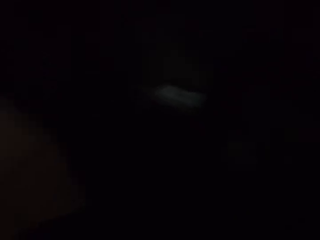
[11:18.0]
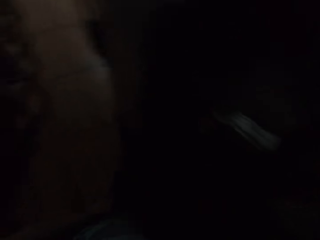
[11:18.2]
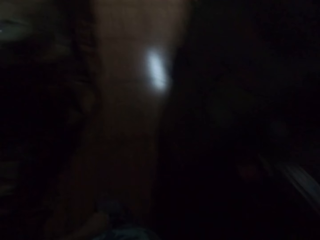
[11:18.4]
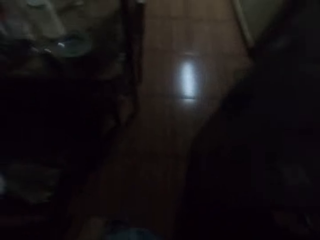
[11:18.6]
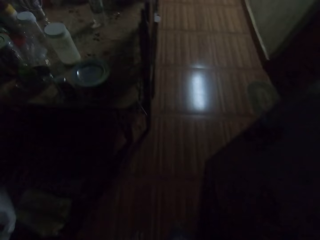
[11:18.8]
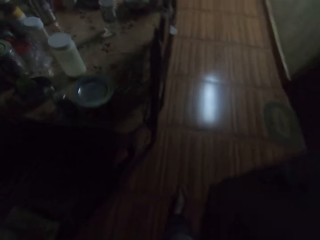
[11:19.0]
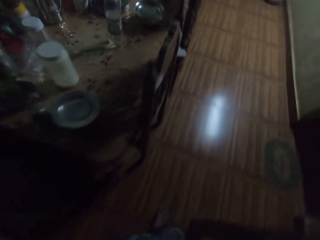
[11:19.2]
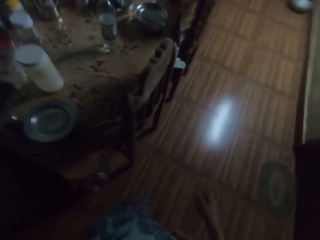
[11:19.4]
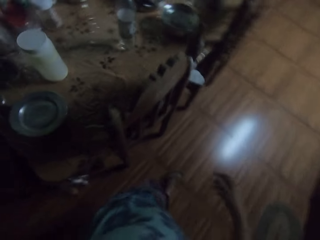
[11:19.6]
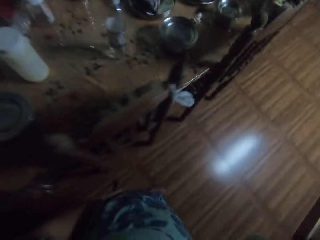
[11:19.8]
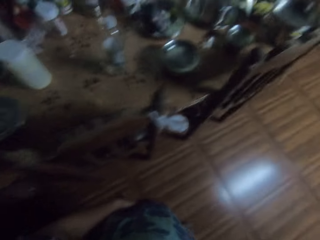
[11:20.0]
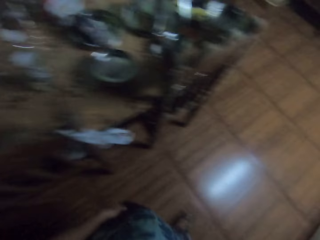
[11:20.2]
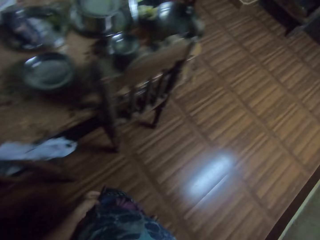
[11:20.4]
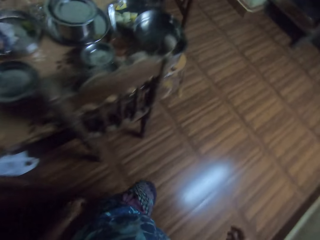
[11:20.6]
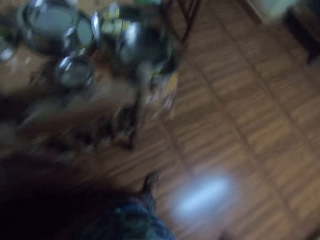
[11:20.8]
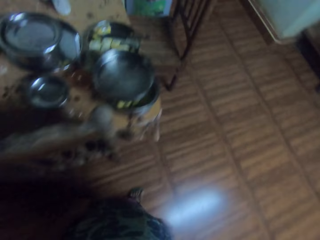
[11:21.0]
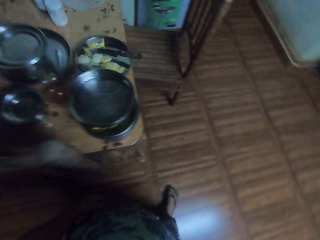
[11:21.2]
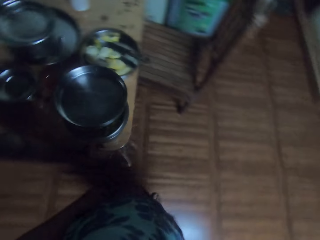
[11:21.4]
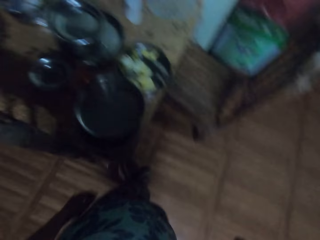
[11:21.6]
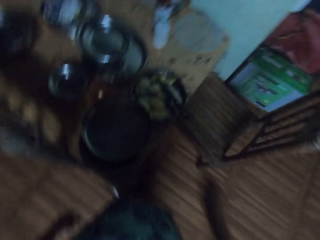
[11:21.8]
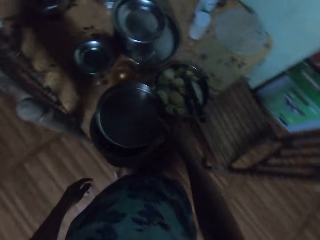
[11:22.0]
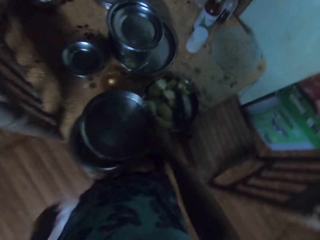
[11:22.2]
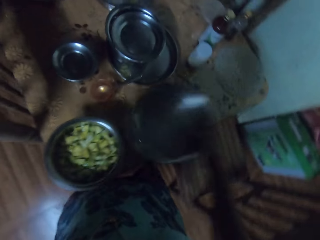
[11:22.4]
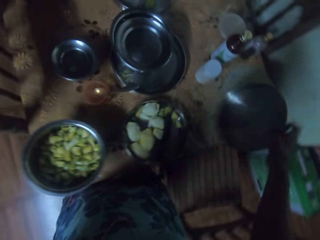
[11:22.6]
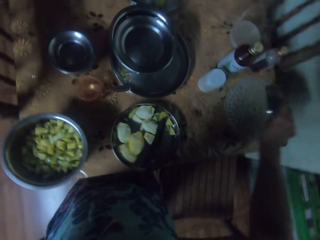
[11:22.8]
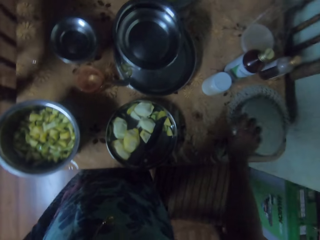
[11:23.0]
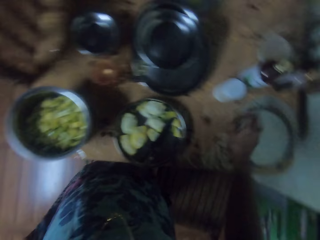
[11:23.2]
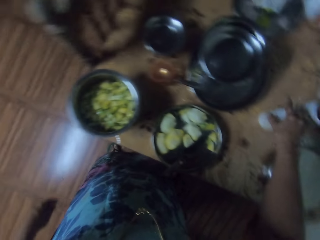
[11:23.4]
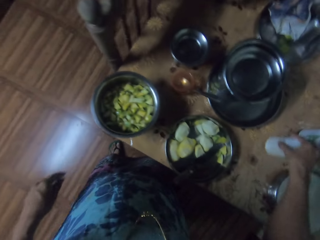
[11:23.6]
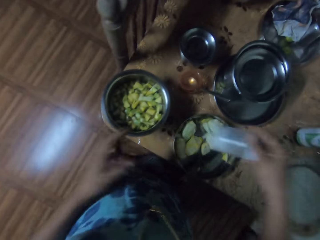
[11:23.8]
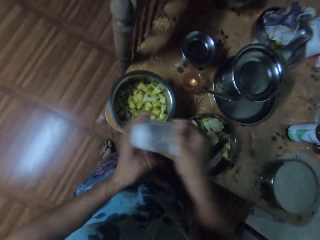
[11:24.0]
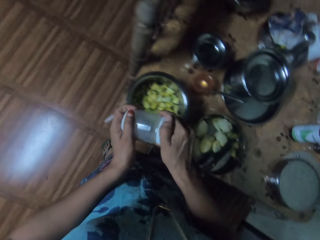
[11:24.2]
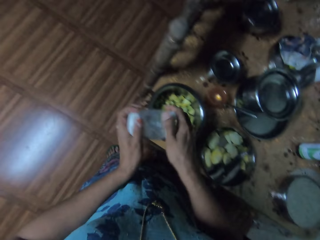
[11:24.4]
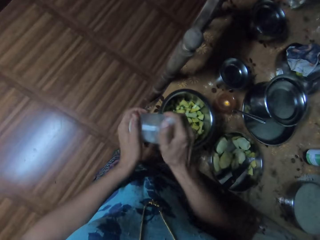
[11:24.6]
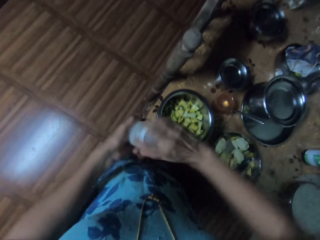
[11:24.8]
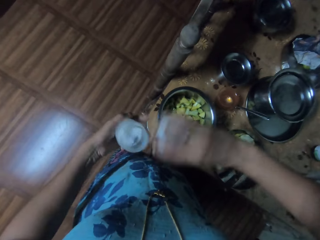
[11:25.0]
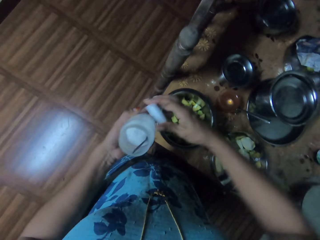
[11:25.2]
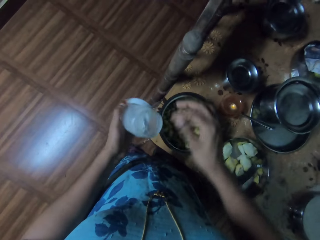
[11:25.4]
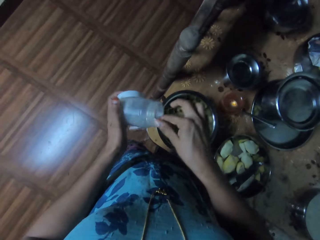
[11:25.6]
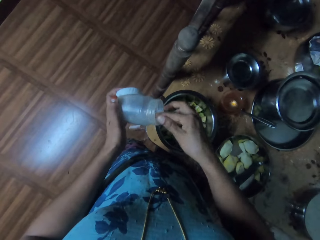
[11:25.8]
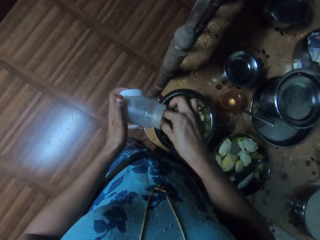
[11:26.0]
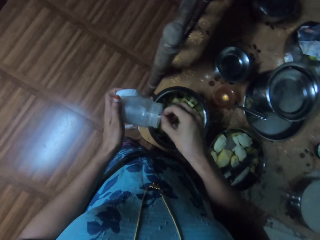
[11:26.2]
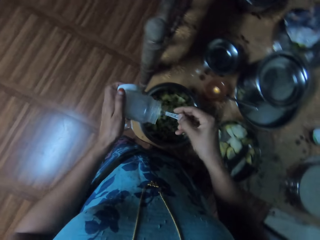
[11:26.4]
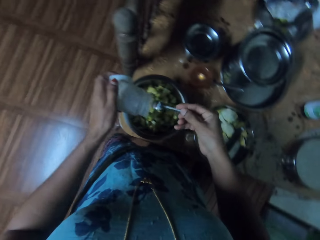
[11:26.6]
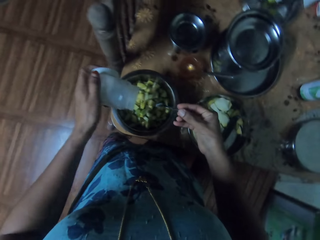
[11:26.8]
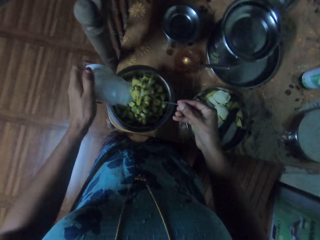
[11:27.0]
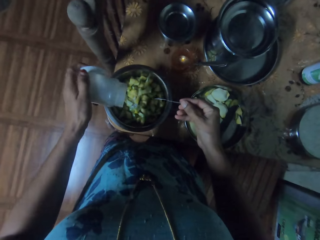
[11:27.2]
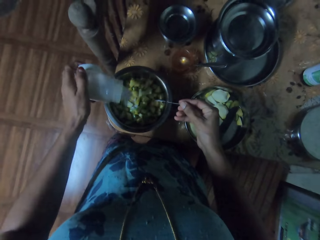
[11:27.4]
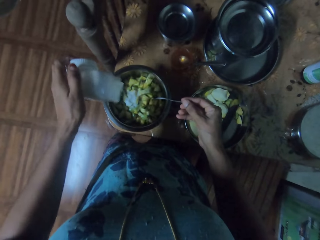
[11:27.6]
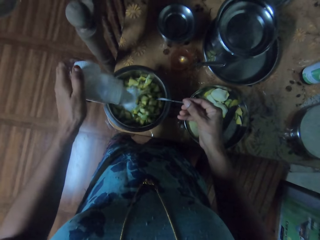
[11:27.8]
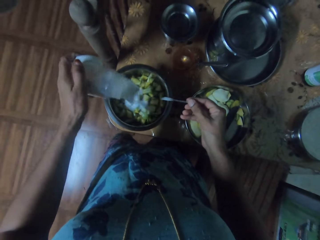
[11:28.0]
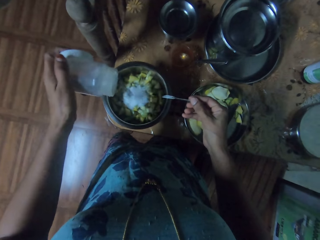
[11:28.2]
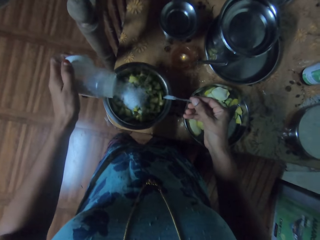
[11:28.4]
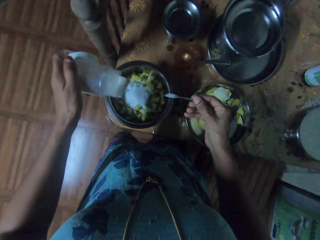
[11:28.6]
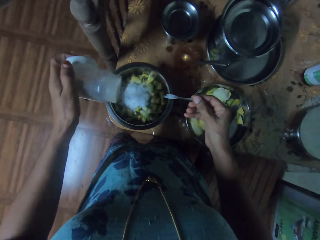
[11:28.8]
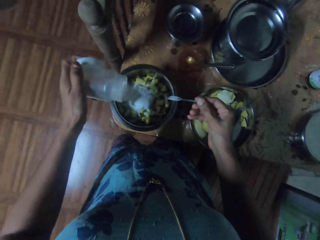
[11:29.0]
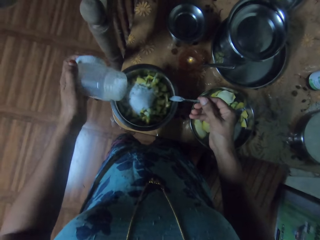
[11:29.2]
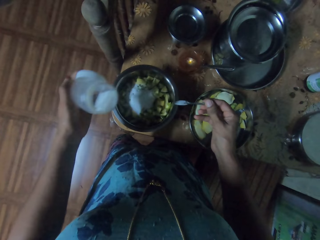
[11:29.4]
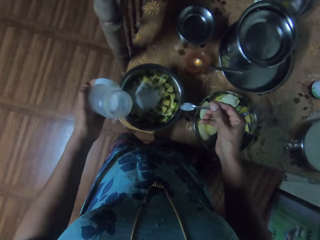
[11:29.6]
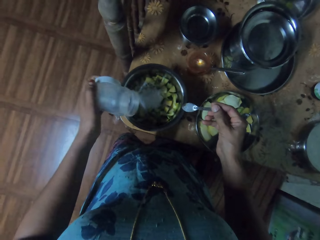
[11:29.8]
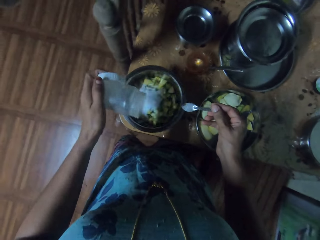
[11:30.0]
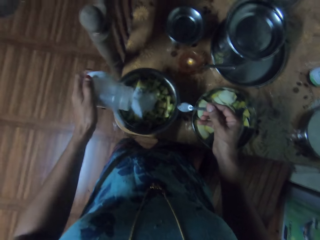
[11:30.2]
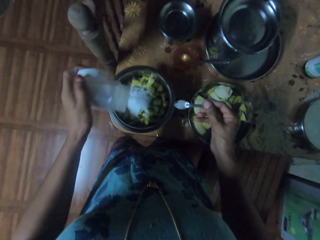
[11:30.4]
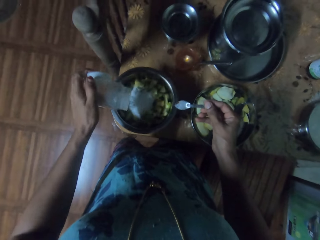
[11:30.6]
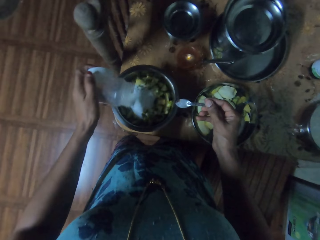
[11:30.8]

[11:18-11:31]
The camera wearer hangs the chopping board on the wall. They walk in the house. They pick the plate from the bowl and place the plate on the table. They pick the salt tin from the table. They open the salt tin. They pour the salt on the bowl.

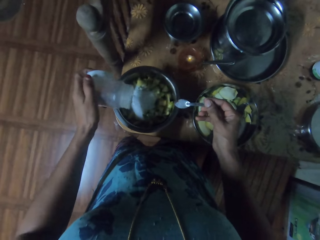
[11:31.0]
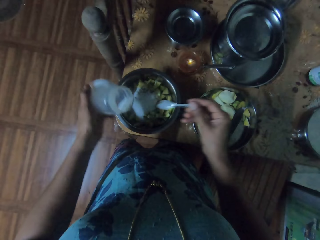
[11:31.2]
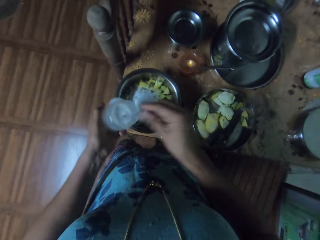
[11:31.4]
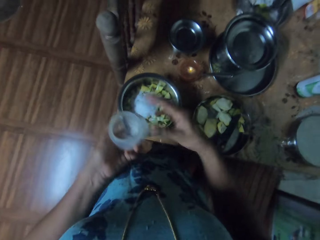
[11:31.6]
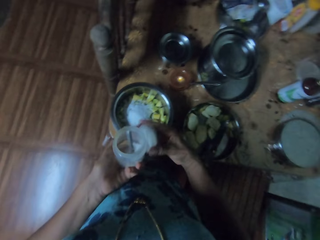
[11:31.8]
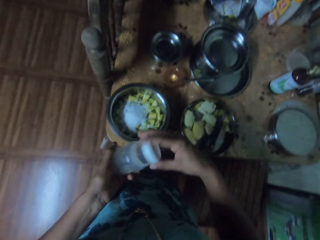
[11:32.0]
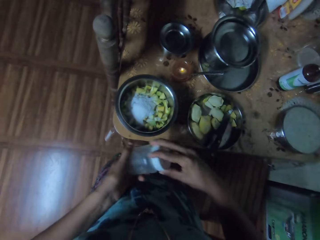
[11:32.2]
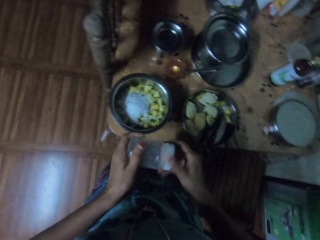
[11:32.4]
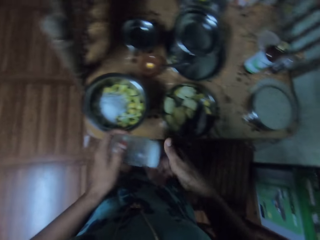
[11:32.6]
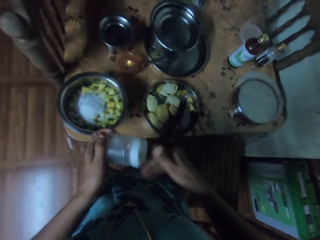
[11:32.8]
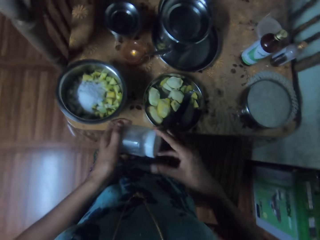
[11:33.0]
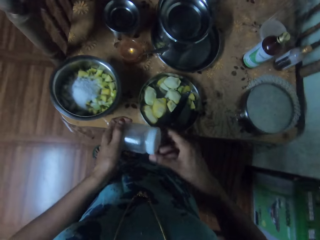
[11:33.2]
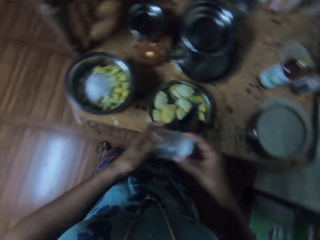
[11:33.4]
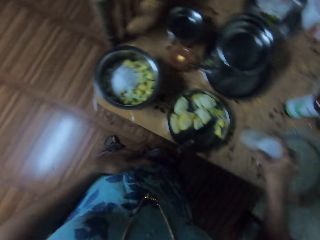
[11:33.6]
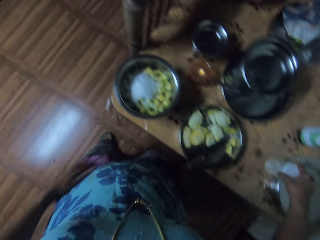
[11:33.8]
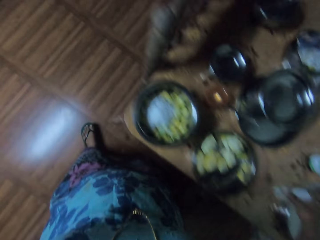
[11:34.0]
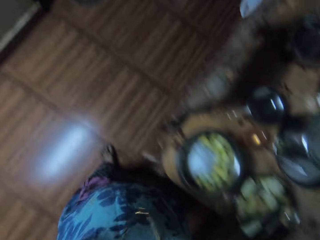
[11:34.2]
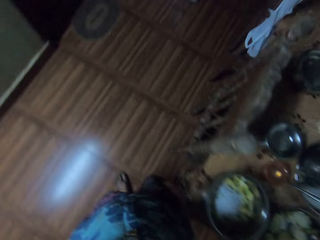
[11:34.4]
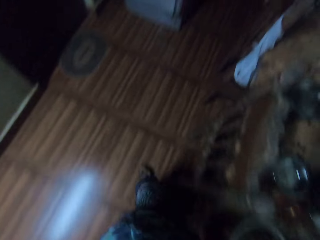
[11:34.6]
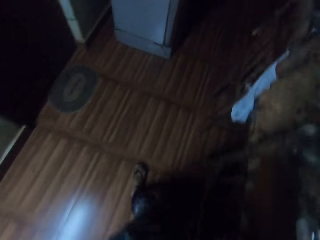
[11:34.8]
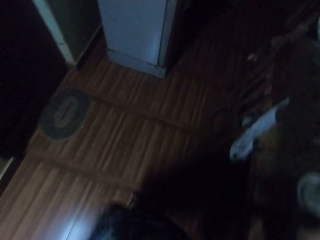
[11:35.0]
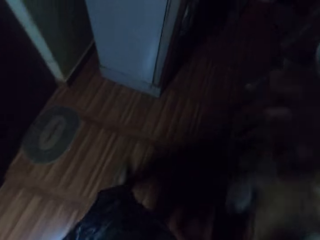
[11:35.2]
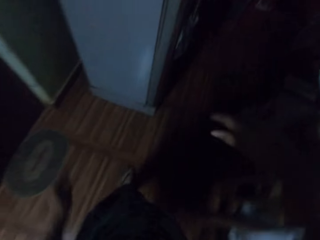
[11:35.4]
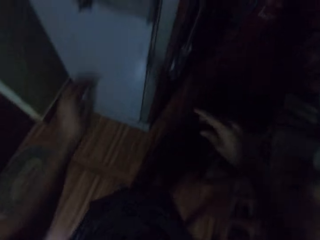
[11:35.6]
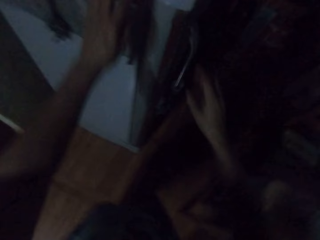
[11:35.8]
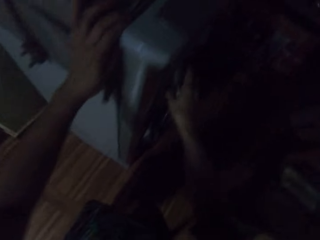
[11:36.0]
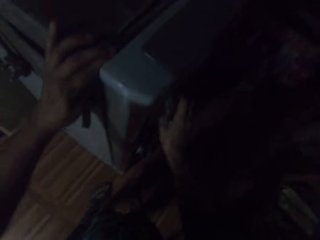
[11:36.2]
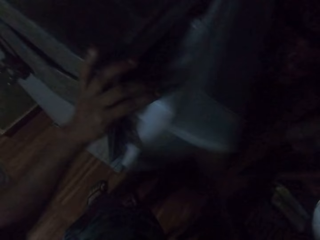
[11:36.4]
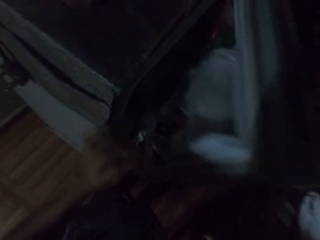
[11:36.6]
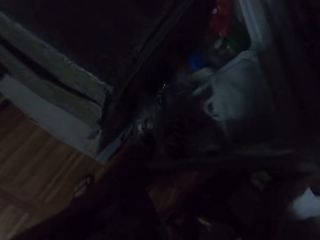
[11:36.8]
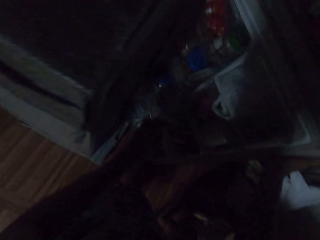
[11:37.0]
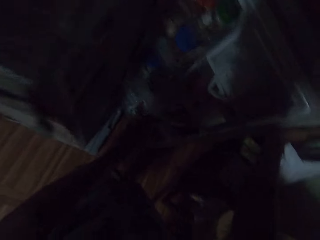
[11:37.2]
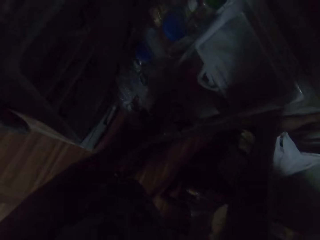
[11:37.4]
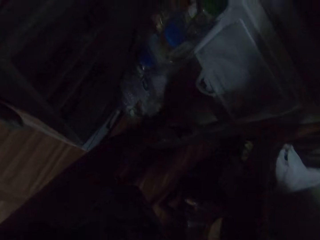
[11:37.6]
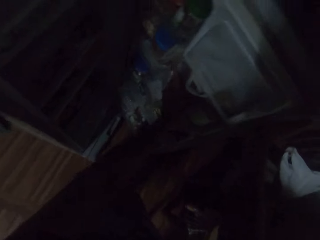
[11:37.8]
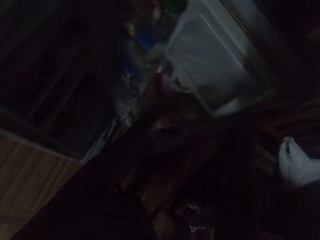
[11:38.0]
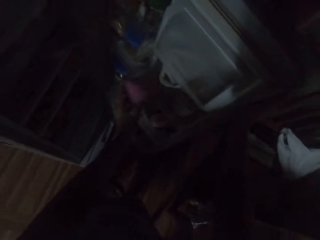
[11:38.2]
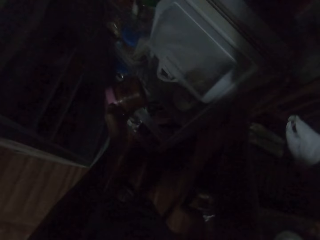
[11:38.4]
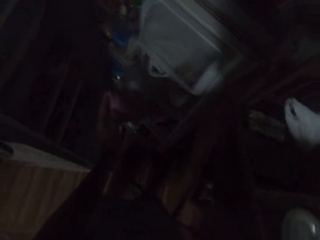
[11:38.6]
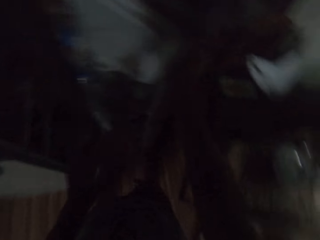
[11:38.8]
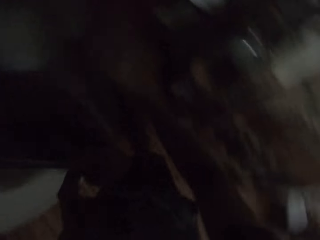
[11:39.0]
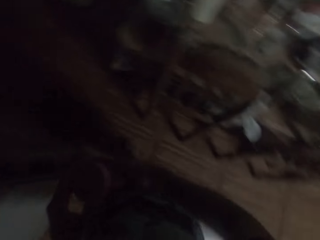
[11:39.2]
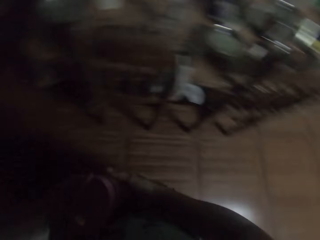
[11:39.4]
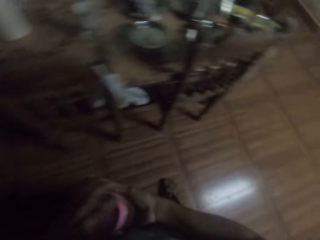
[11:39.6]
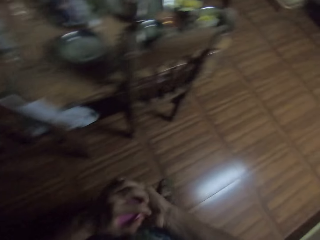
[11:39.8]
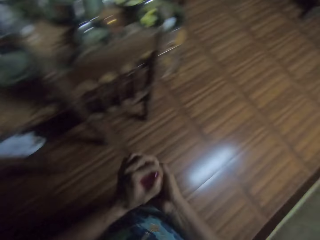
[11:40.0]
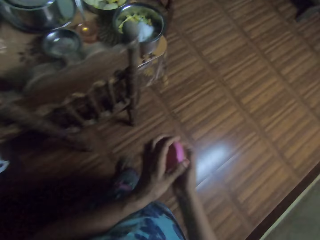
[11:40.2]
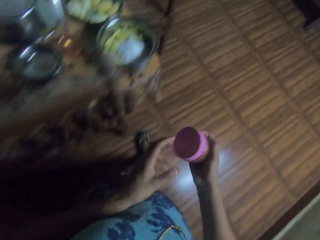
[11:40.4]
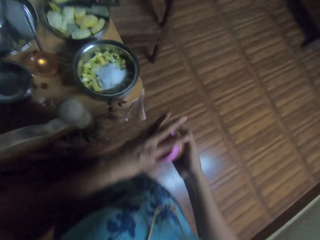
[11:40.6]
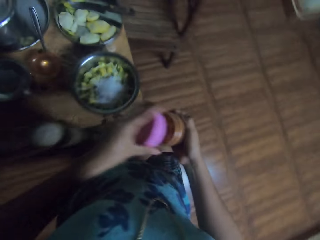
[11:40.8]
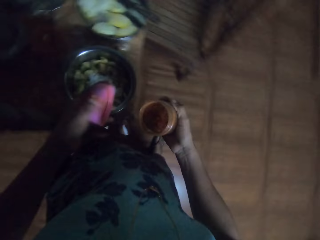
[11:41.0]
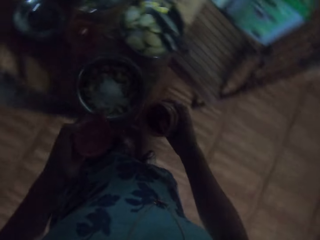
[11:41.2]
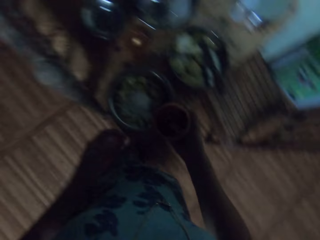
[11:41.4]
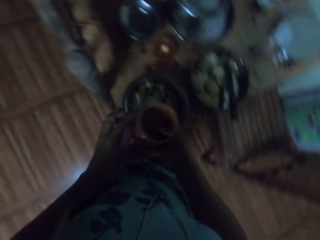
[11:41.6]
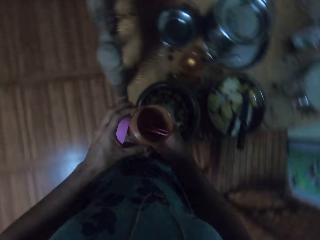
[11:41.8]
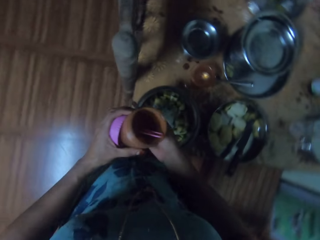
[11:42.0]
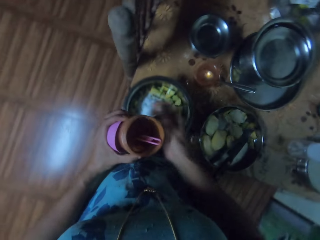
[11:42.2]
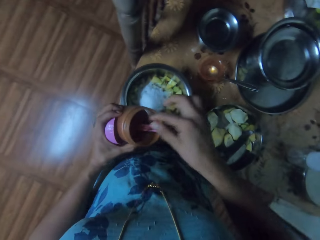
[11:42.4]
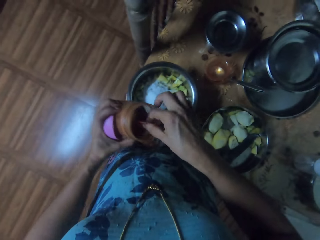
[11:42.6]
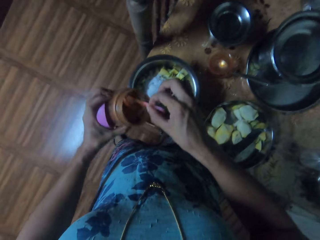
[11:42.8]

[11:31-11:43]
The camera wearer closes the salt tin. They place the salt tin on the table. They walk in the house. They open the fridge. They remove a tin from the fridge. They walk in the house. They open the tin.
